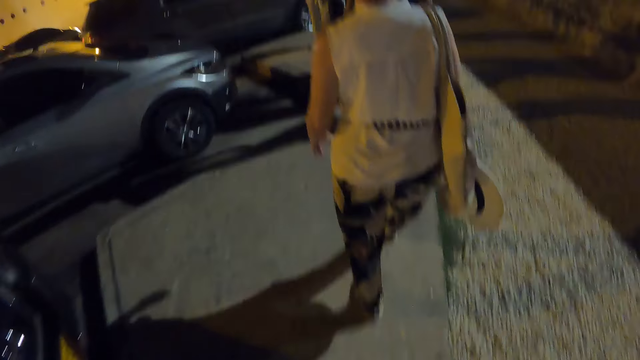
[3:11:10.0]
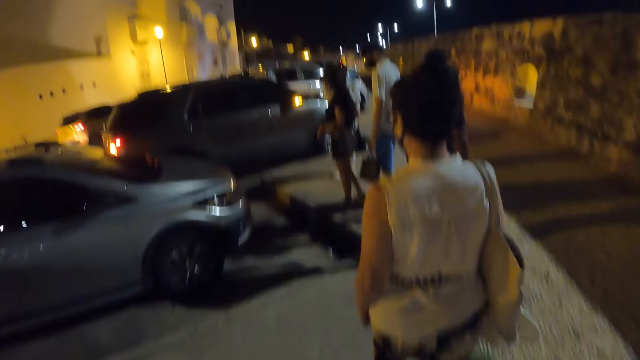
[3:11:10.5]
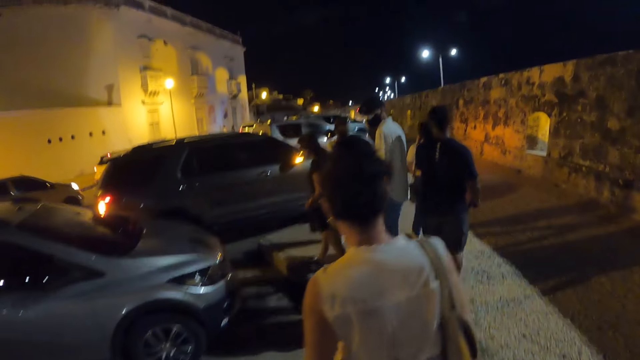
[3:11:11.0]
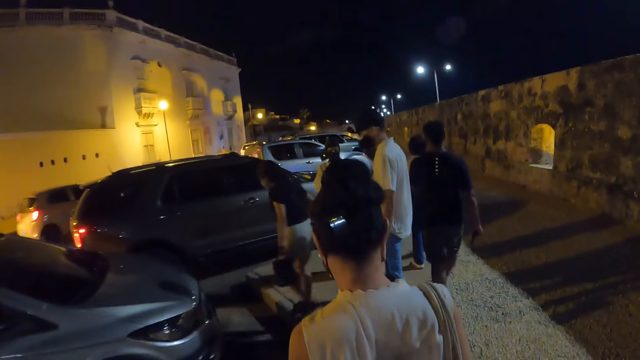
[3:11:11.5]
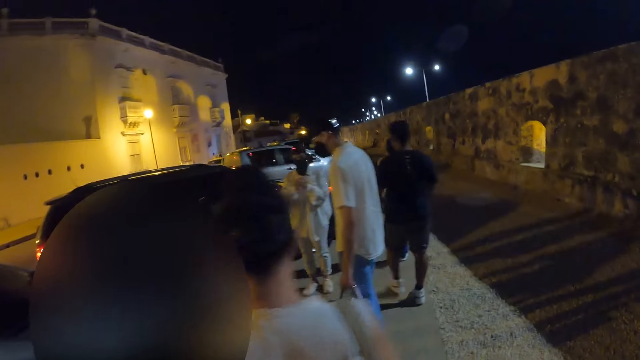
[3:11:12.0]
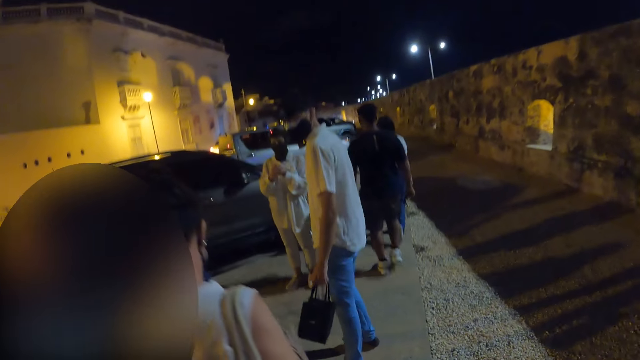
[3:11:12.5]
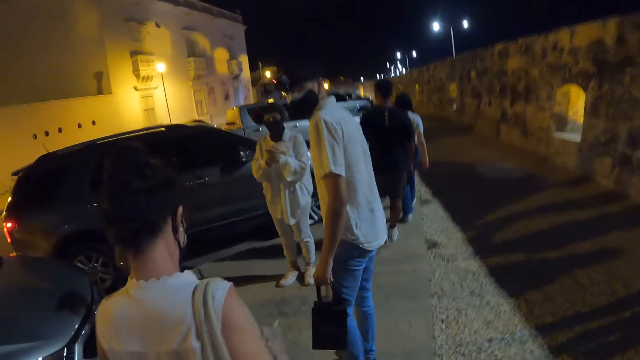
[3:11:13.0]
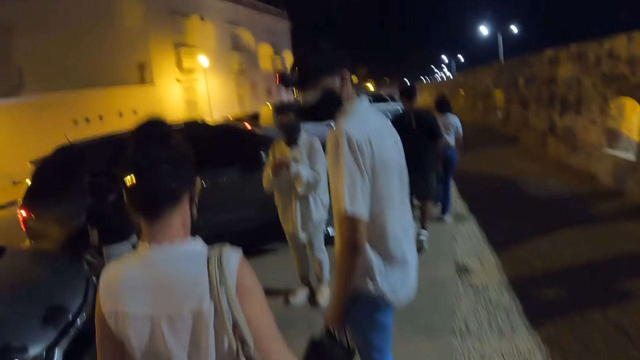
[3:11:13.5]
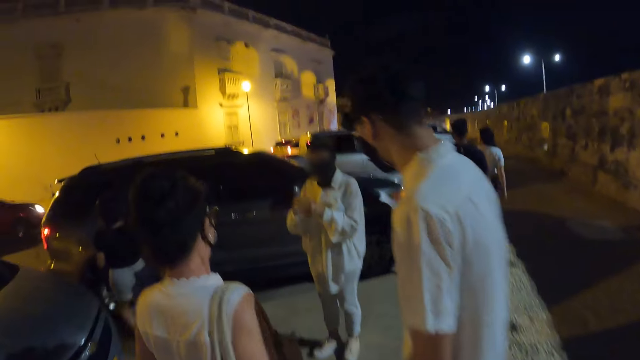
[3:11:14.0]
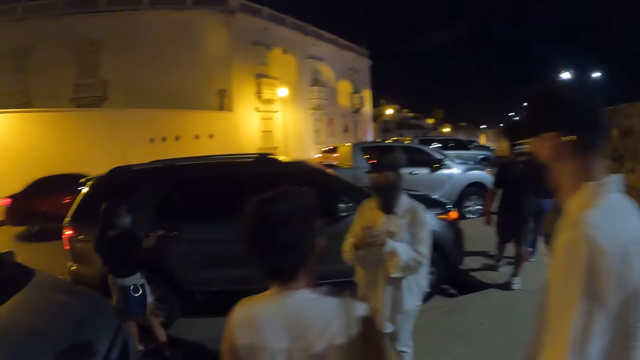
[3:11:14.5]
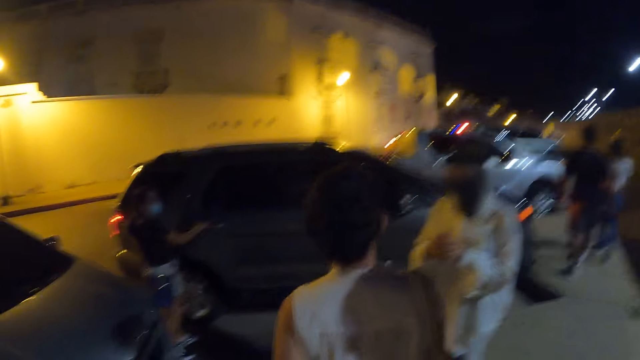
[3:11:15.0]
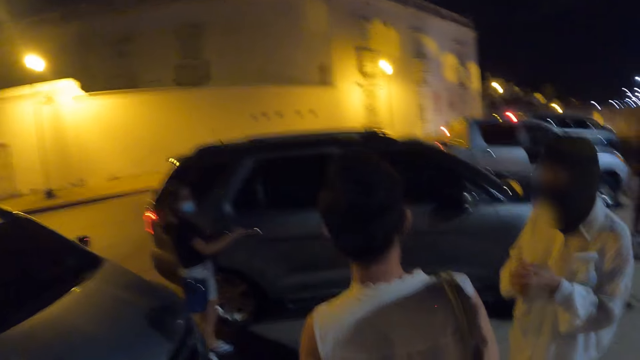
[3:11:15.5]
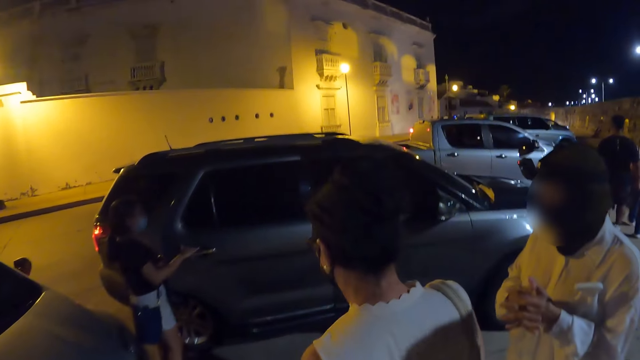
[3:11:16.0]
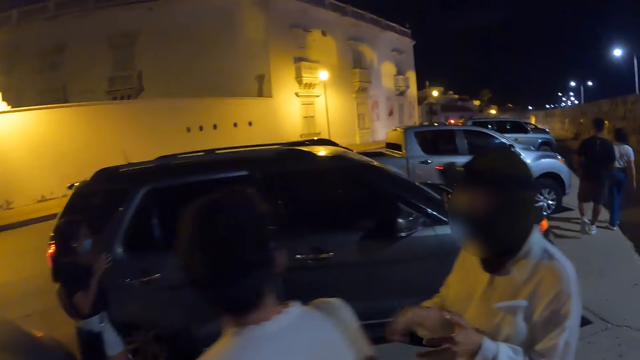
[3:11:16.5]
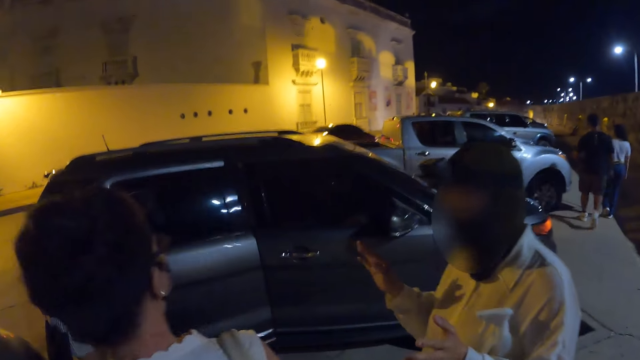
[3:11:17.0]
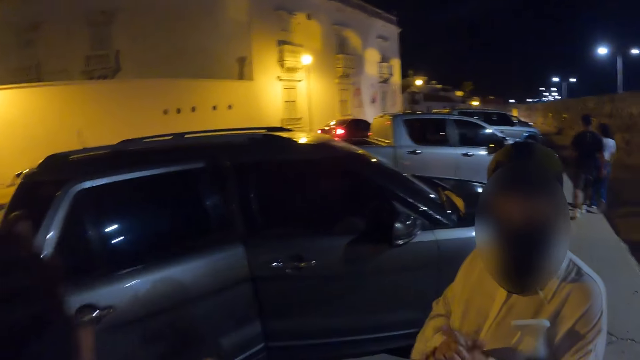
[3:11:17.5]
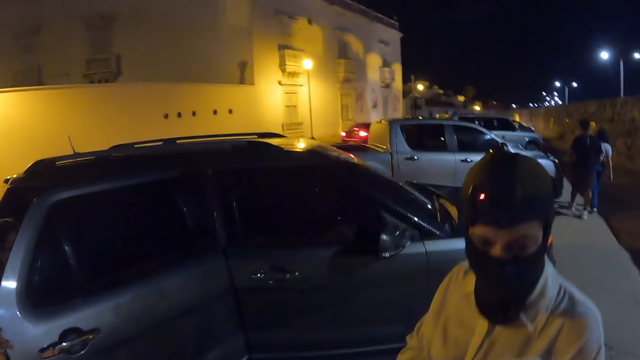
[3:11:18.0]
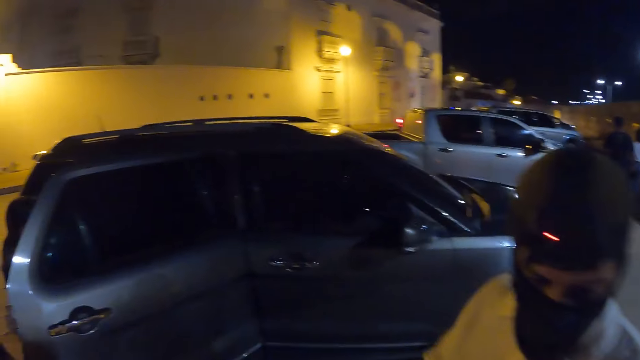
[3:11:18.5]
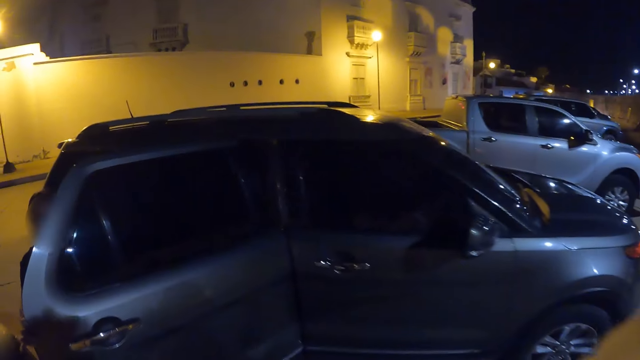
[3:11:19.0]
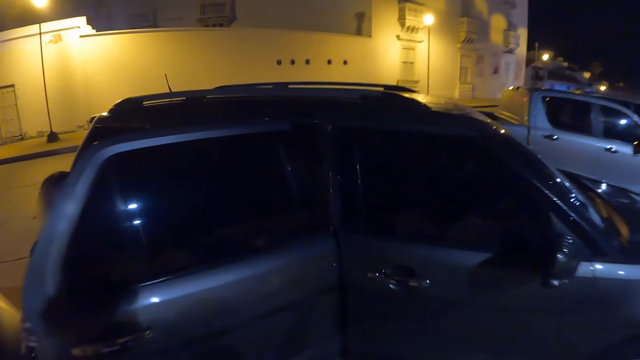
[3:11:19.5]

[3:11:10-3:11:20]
The person looks around and walks around. Another person moves a hand. A woman opens the door of a car with her right hand. The camera wearer interacts with the man.

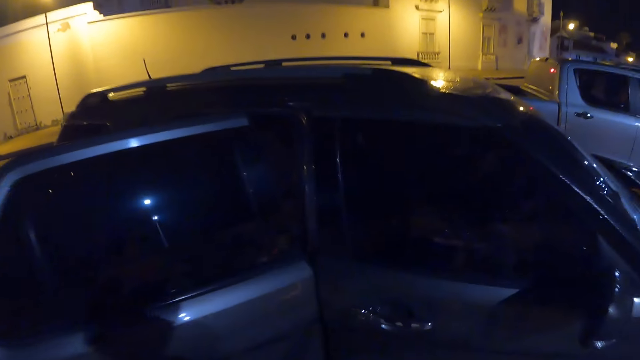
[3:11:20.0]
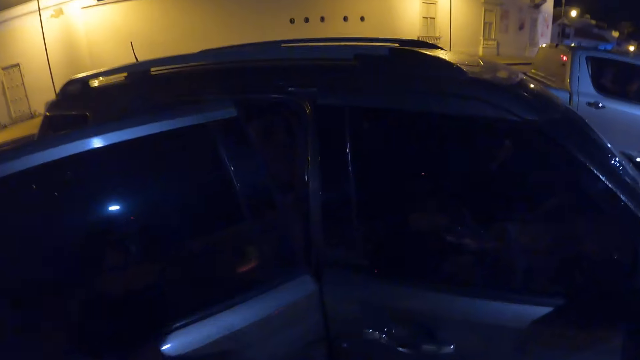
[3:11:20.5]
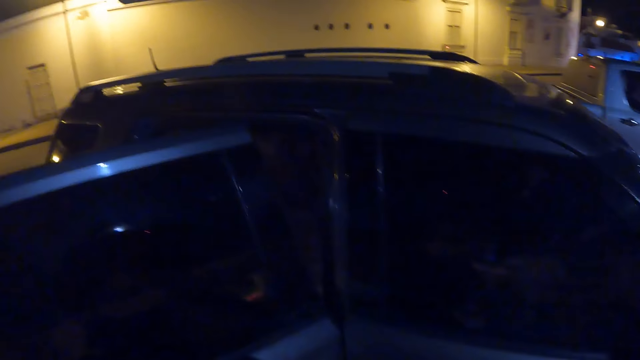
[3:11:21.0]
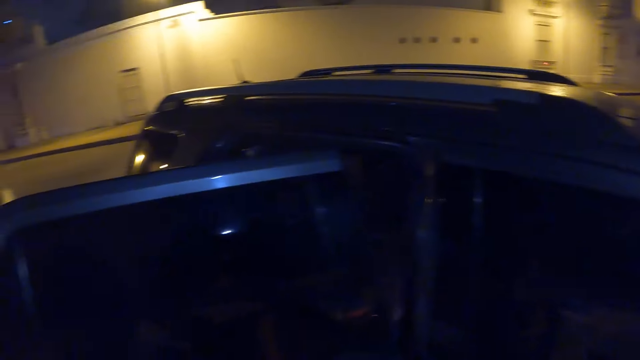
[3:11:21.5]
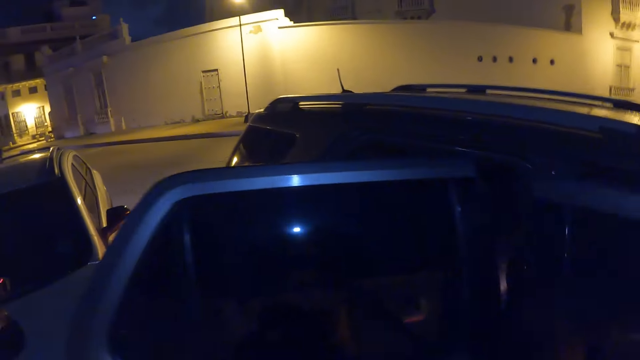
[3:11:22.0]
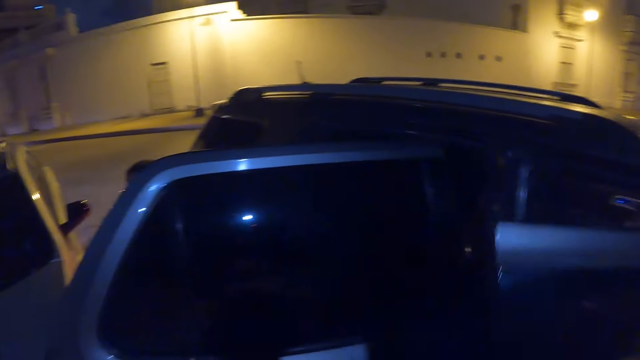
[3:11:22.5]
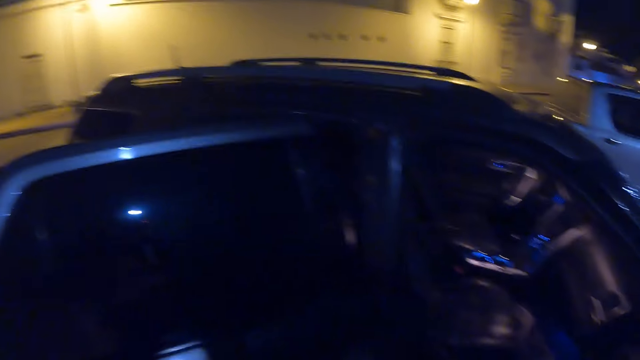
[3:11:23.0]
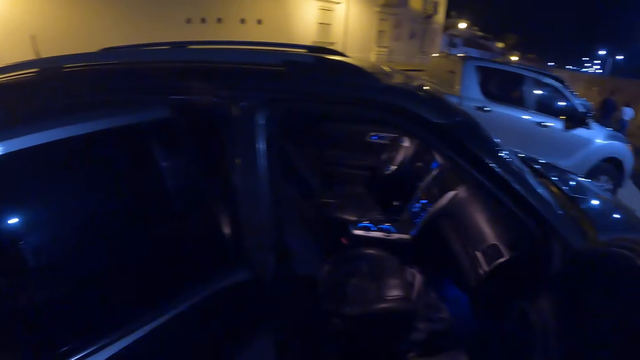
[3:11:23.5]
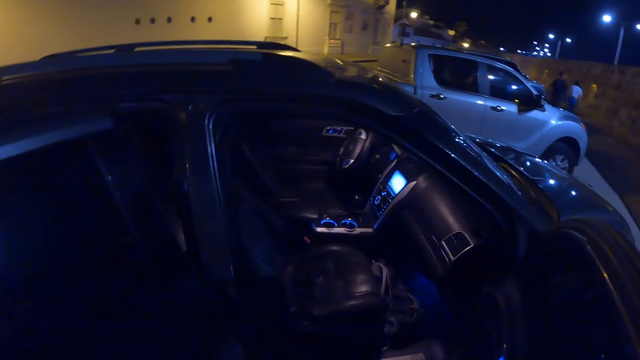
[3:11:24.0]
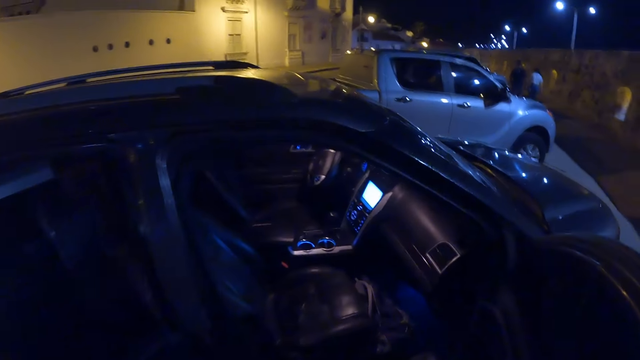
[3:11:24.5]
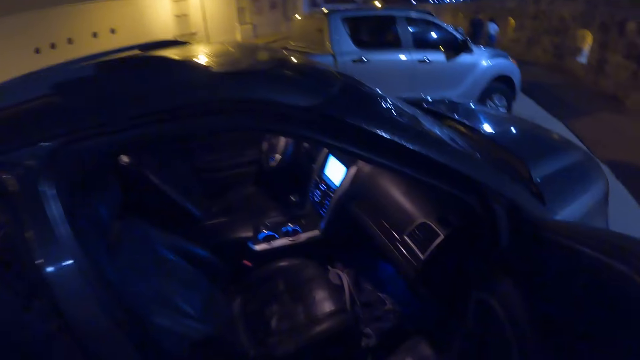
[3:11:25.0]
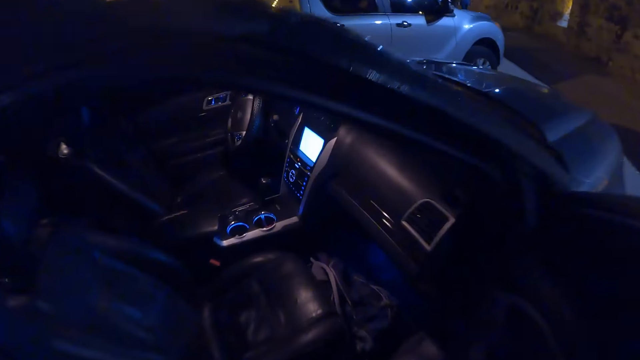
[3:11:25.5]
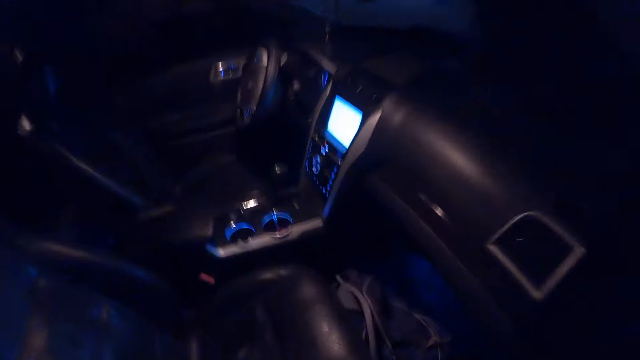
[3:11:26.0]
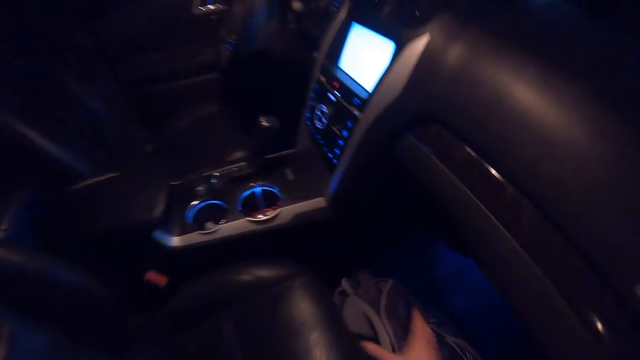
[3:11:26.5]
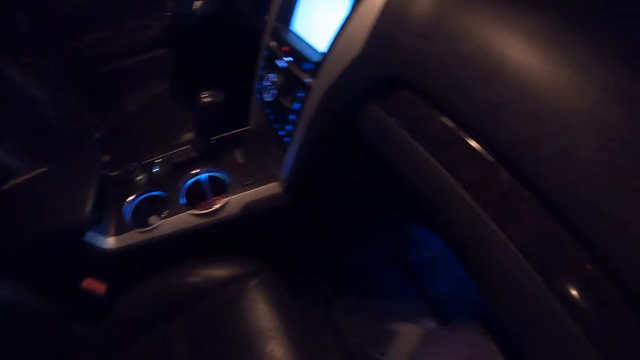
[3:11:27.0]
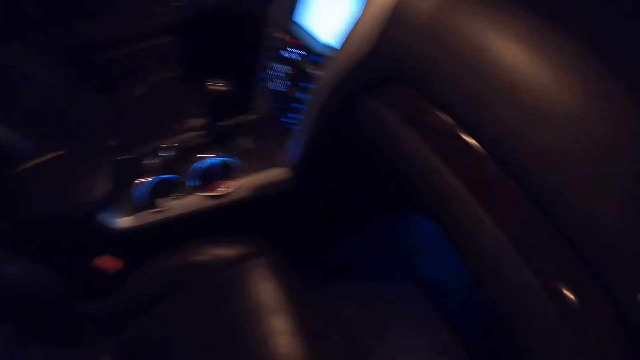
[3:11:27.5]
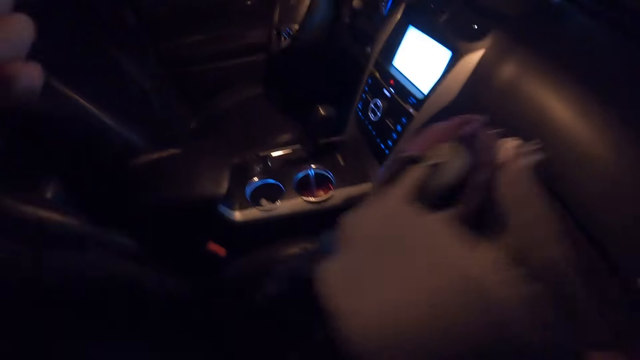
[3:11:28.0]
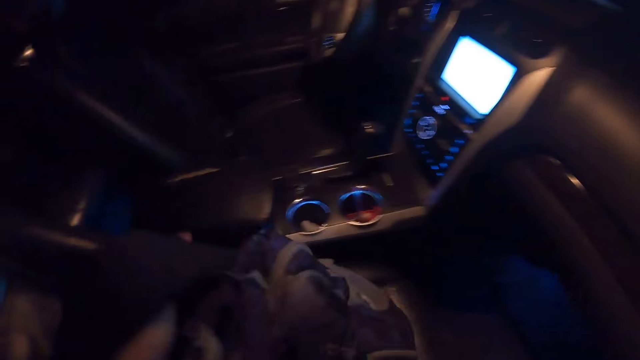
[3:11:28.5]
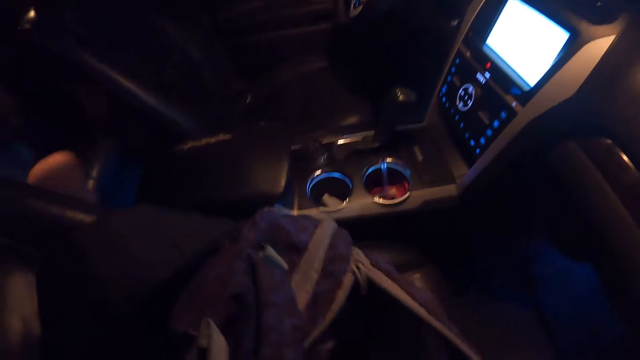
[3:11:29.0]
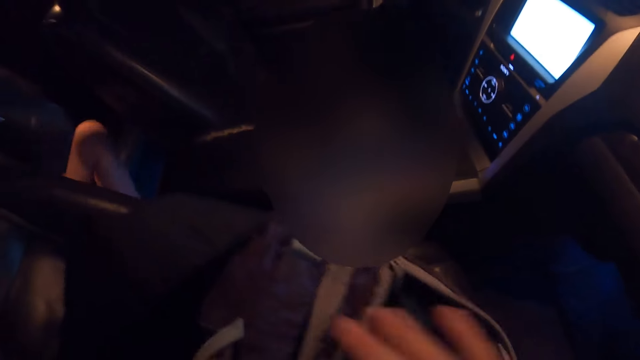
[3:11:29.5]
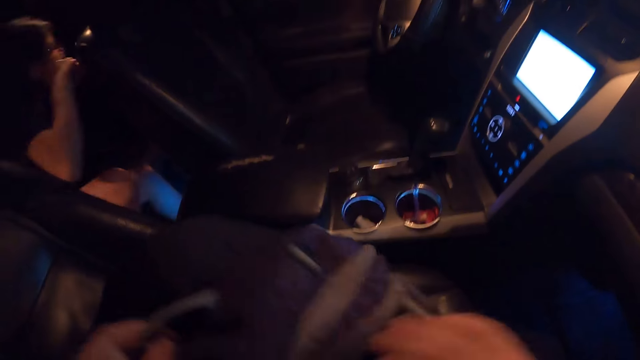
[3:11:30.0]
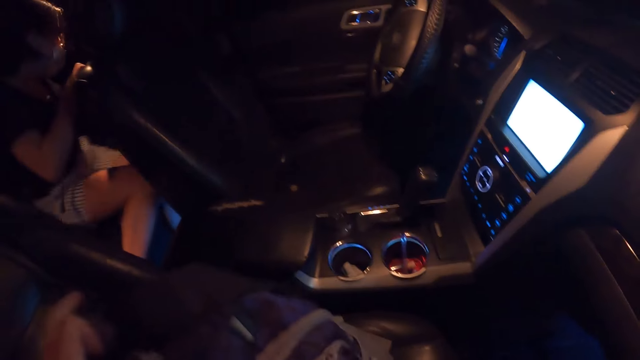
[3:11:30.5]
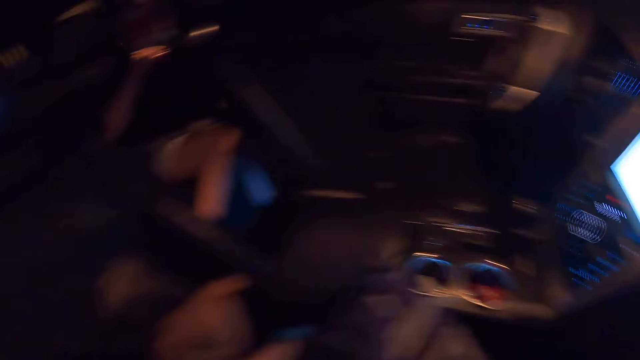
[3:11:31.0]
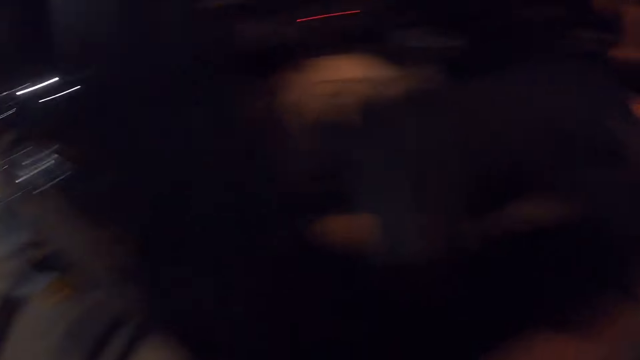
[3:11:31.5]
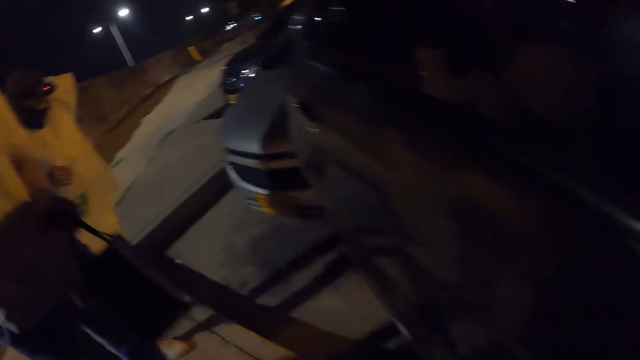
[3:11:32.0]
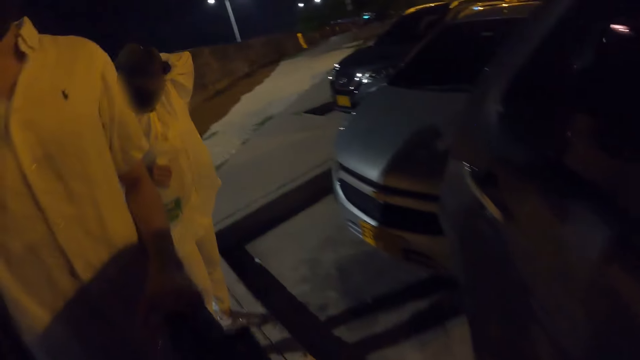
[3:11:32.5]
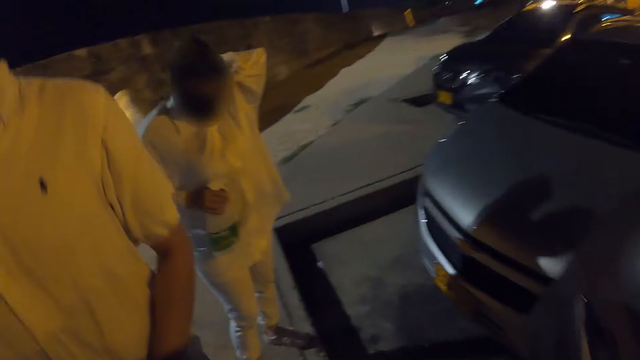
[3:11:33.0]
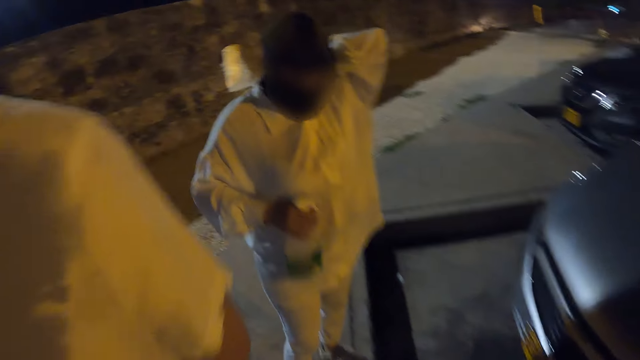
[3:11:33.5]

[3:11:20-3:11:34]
The camera wearer walks around. He opens a door of the car with his right hand. He moves a hand. He lifts a bag on the floor of the car with both hands. He holds the bag. He opens the bag with both hands. The person sits on a seat. The camera wearer looks around.
